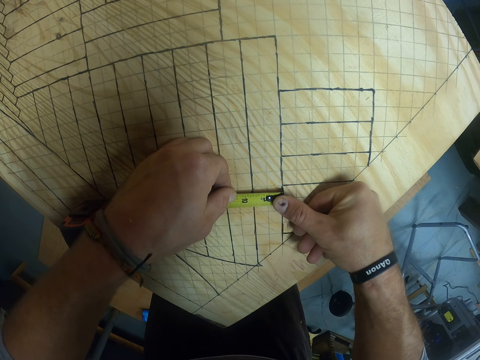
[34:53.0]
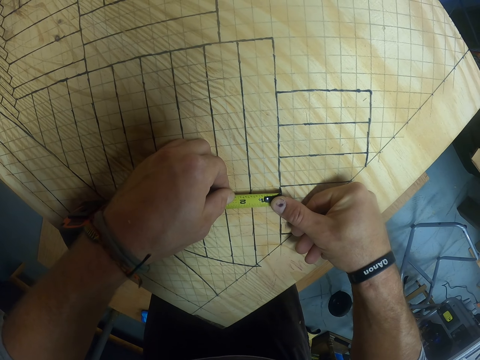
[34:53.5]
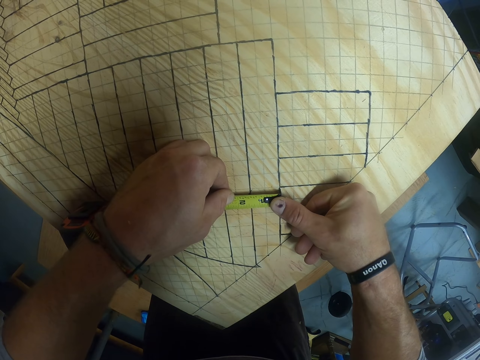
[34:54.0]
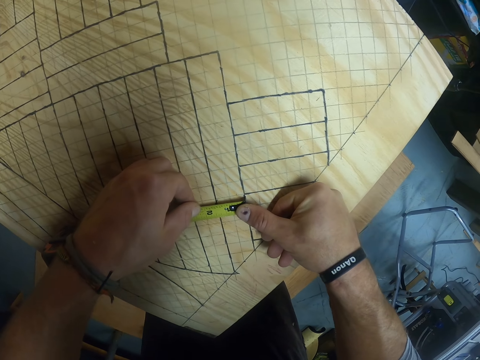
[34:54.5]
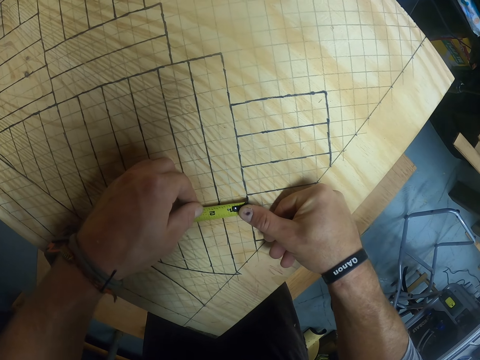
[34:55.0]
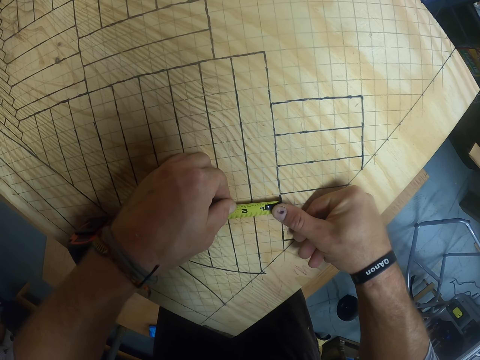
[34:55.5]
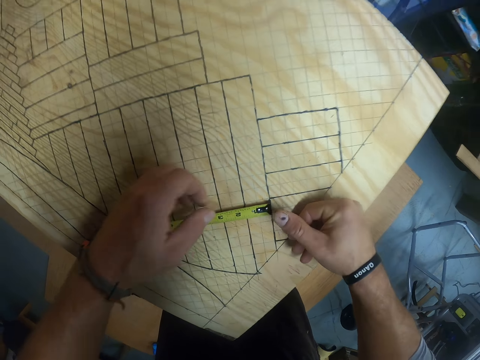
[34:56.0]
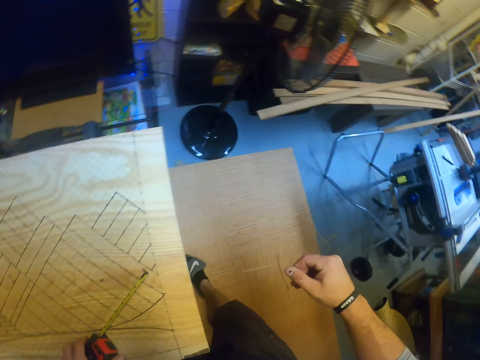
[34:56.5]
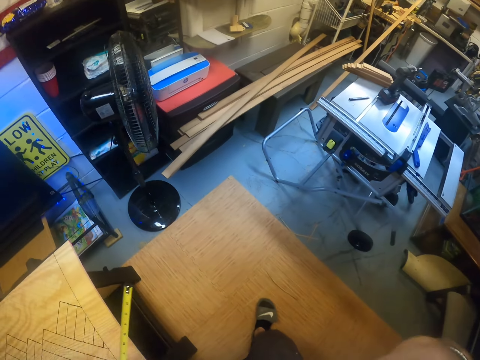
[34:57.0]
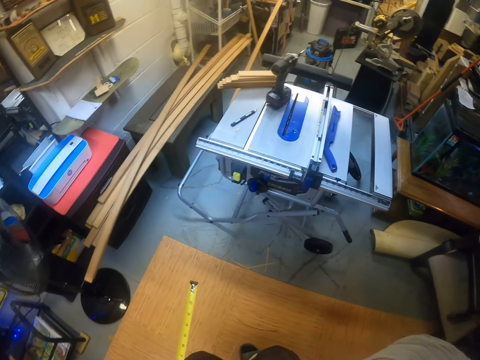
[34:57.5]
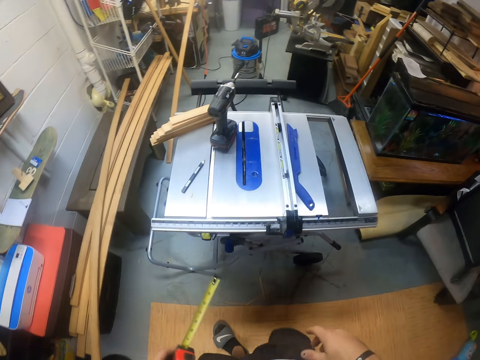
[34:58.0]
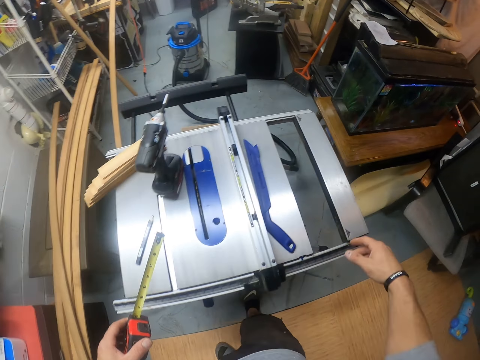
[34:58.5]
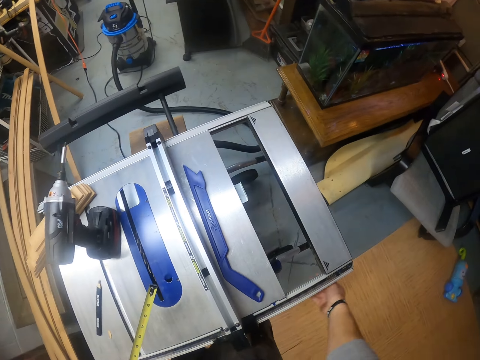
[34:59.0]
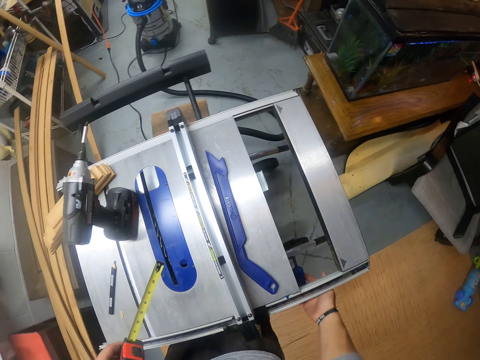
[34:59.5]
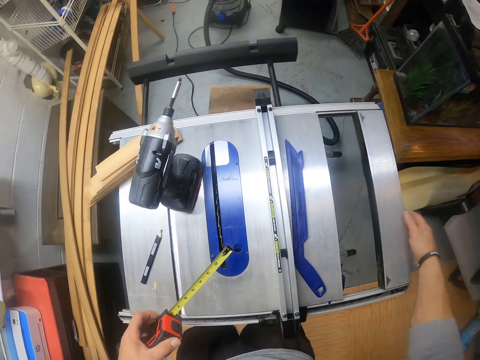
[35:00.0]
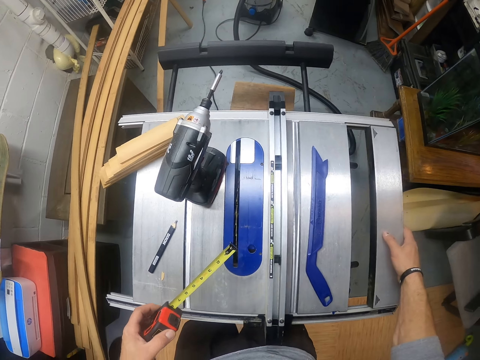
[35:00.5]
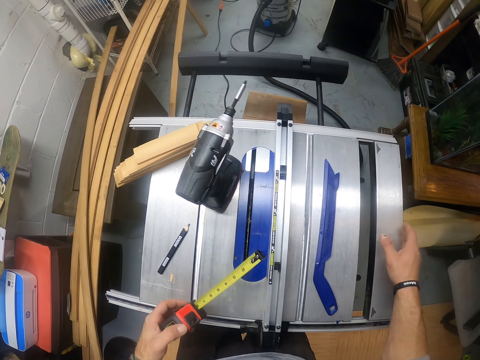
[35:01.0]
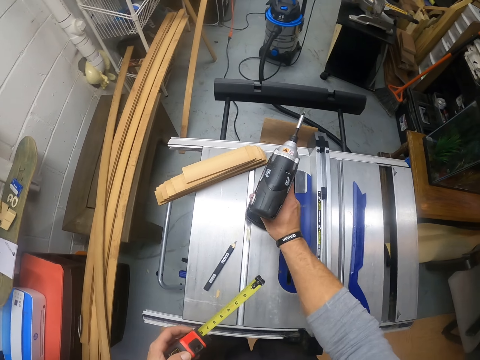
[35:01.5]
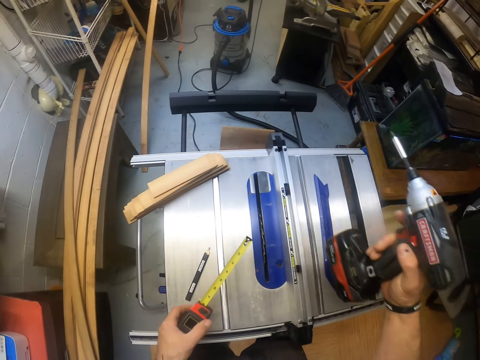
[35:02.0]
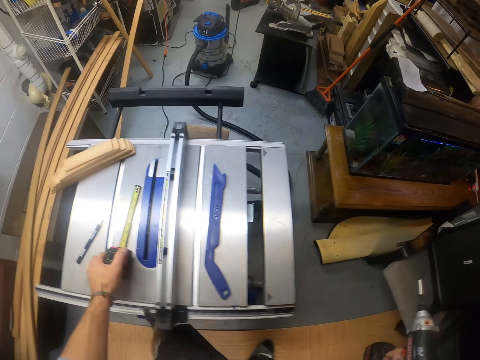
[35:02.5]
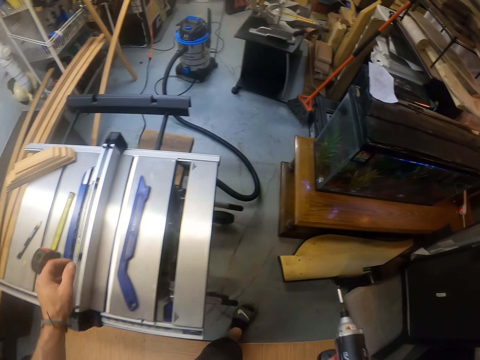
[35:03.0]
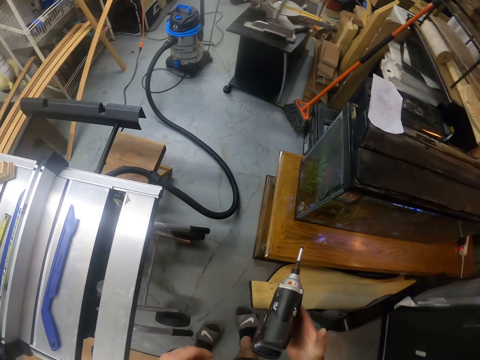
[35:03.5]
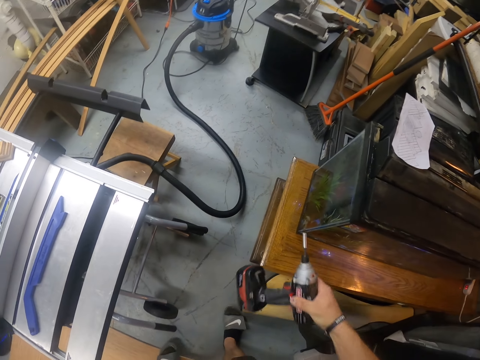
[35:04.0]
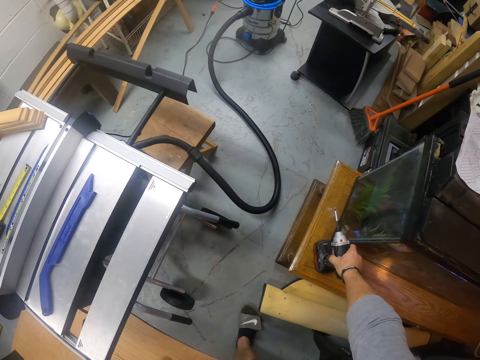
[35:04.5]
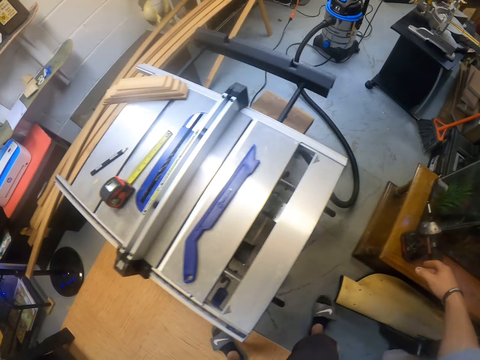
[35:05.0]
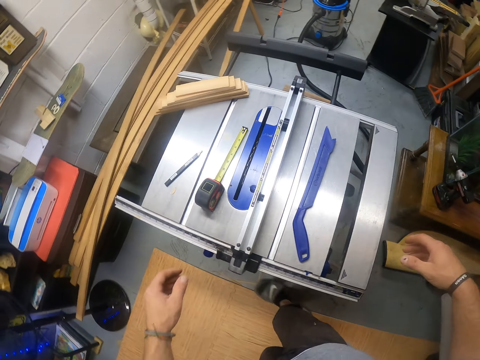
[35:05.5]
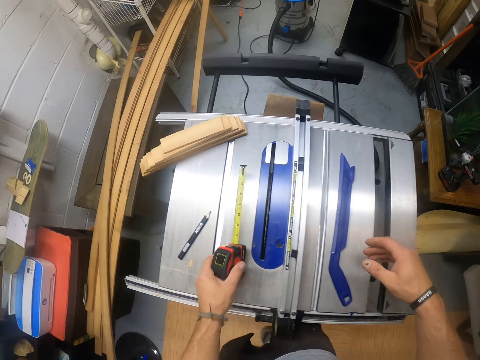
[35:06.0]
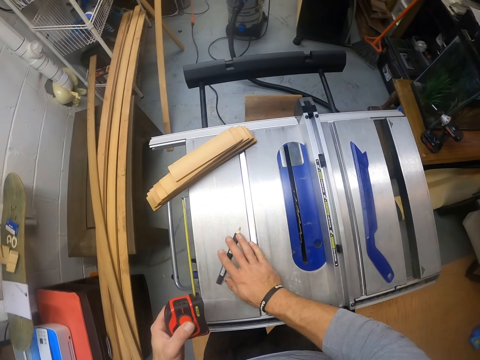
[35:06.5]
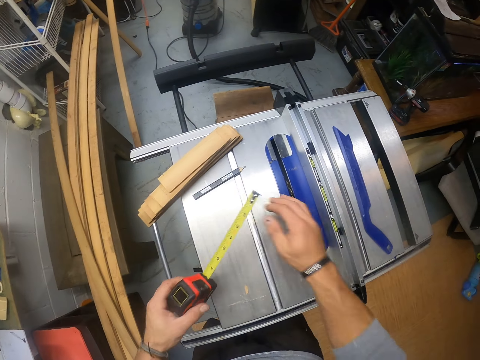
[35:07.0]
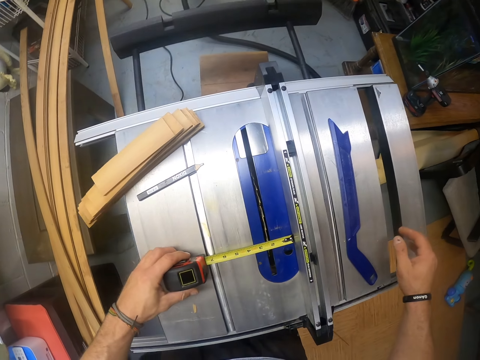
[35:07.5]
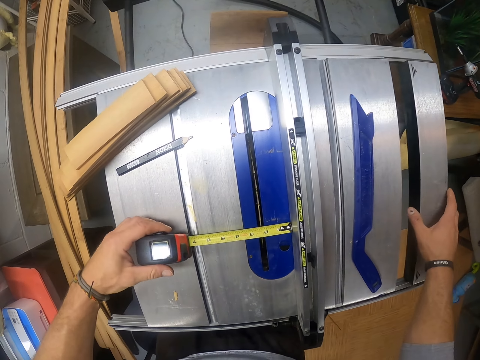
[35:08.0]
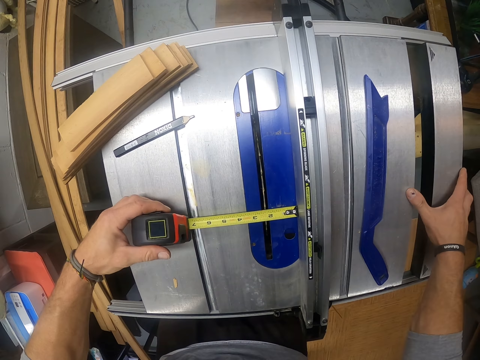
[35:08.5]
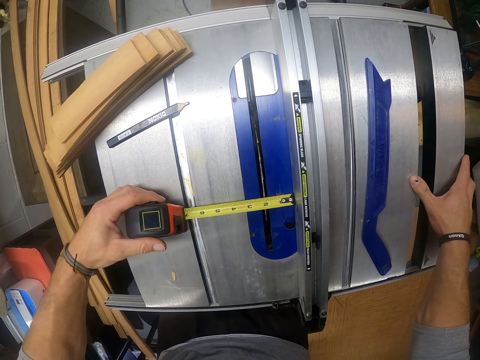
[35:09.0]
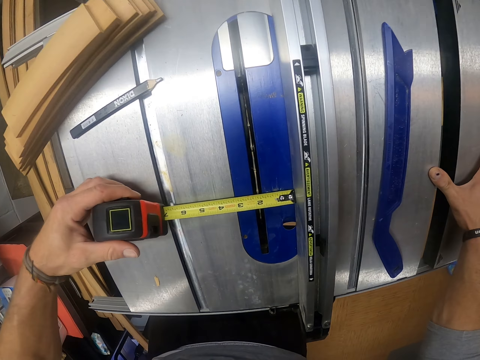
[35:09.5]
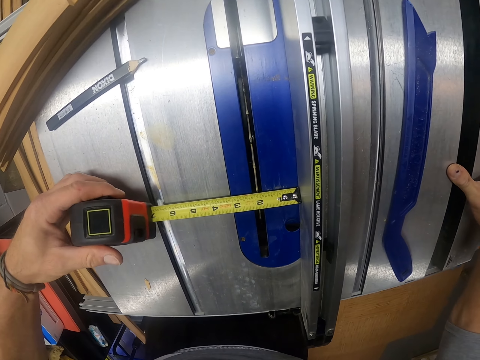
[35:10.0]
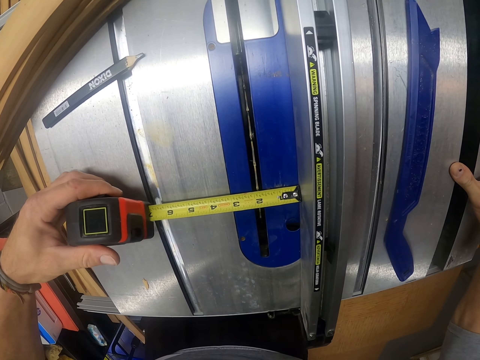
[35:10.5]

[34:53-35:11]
The camera wearer picks up the measuring tape from the wooden table with his left hand. He walks. He turns on the table saw with his right hand. He adjusts the machine. He moves the table saw with his right hand. He picks up the drill from the table saw with his right hand. He drops the measuring tape on the table saw with his left hand. He walks. He drops the drill on a table with his right hand. He picks up the measuring tape from the table saw with his left hand. He moves the pencil from the table saw with his right hand. He measures the table saw with the measuring tape in his left hand, and moves the table saw with his right hand.

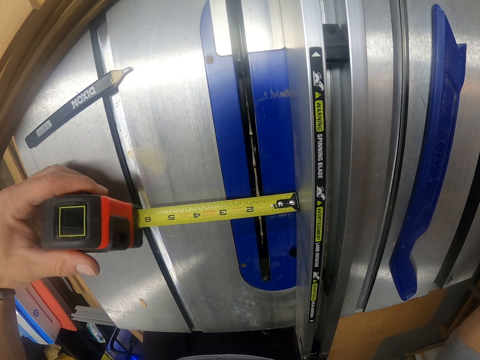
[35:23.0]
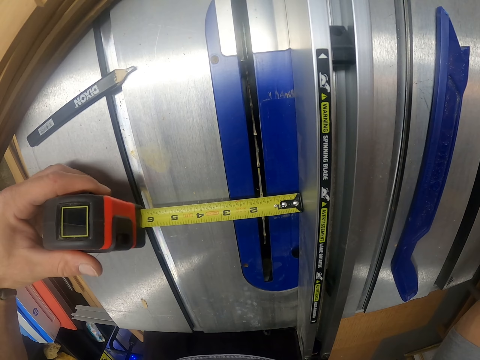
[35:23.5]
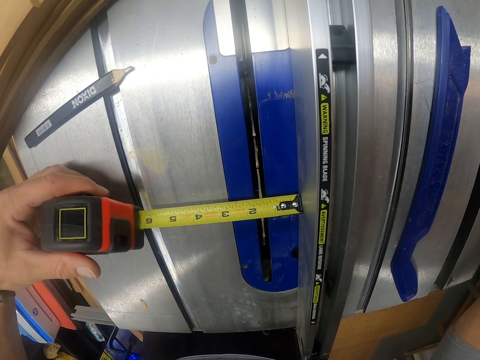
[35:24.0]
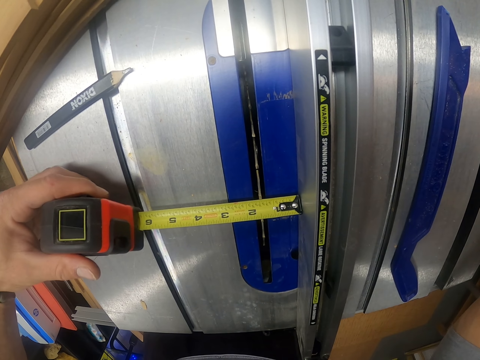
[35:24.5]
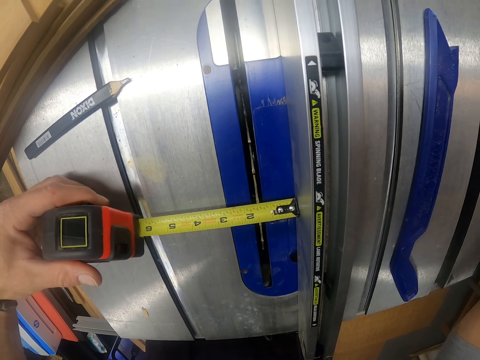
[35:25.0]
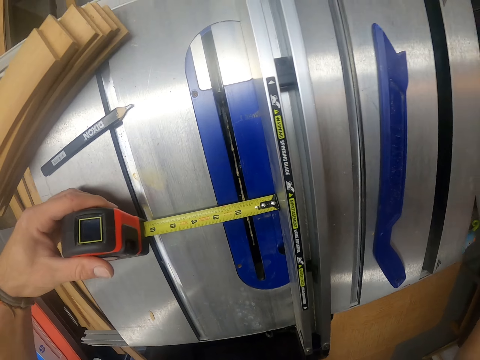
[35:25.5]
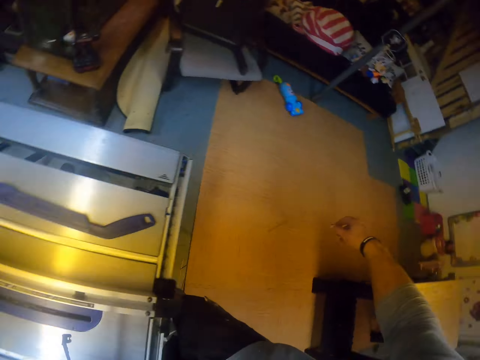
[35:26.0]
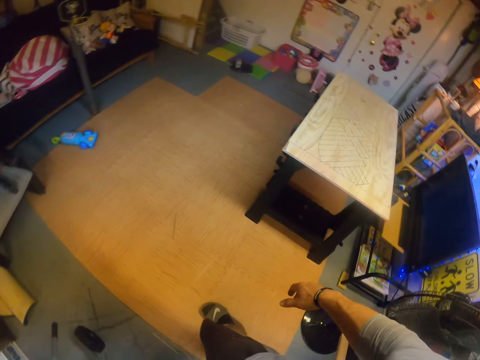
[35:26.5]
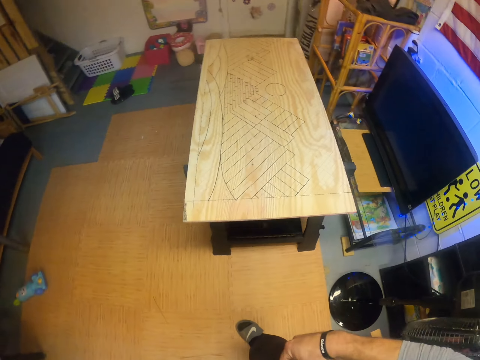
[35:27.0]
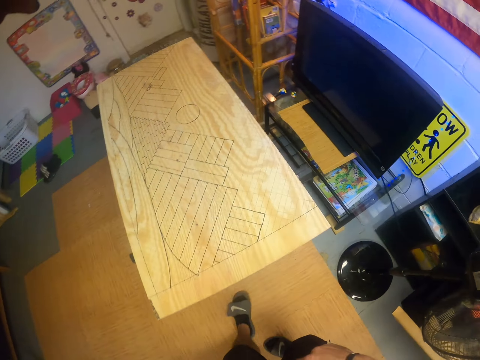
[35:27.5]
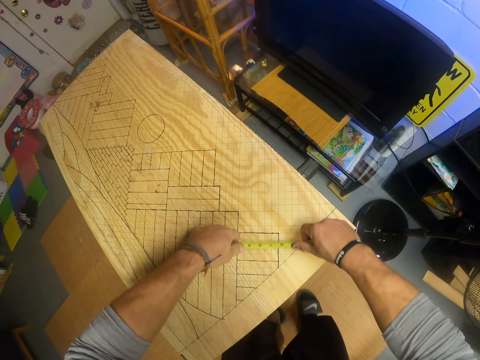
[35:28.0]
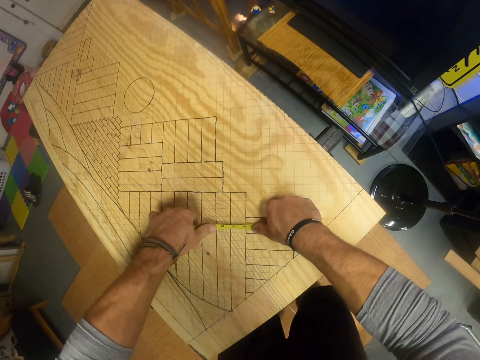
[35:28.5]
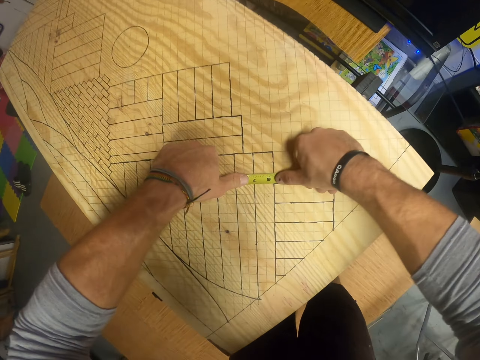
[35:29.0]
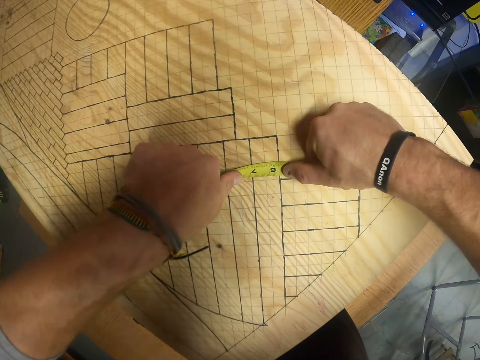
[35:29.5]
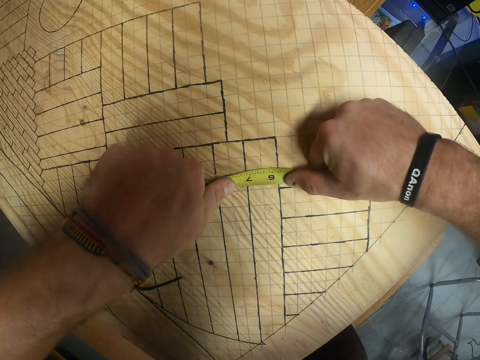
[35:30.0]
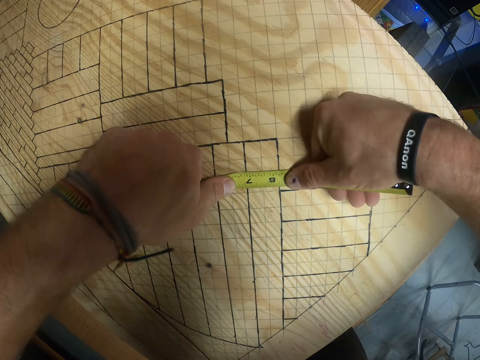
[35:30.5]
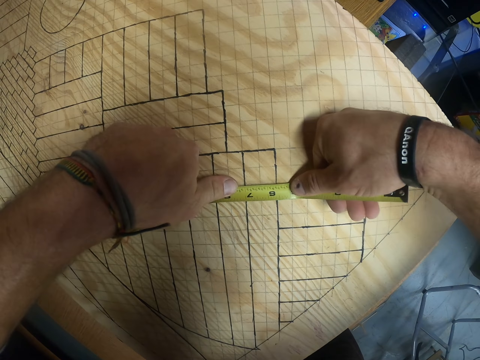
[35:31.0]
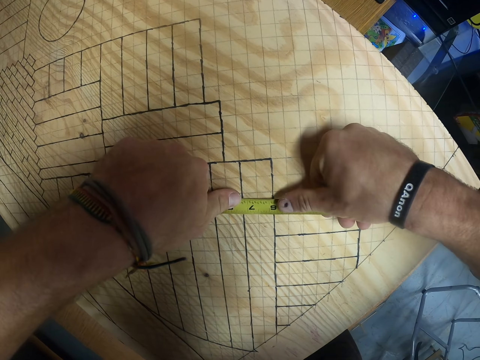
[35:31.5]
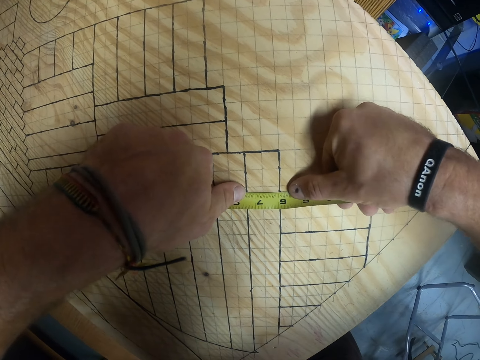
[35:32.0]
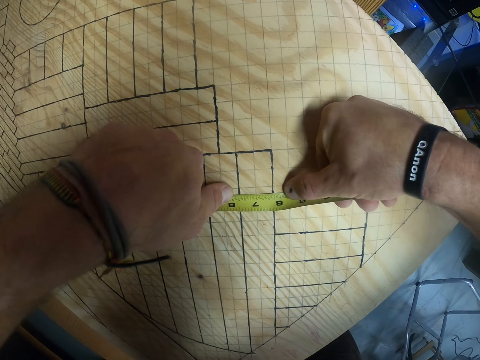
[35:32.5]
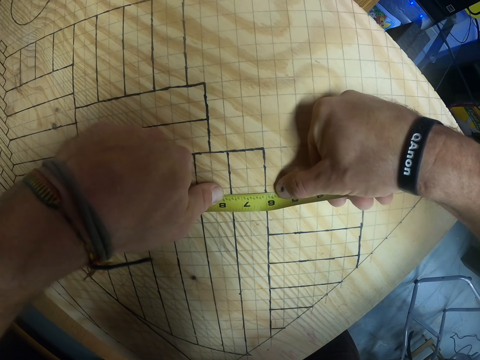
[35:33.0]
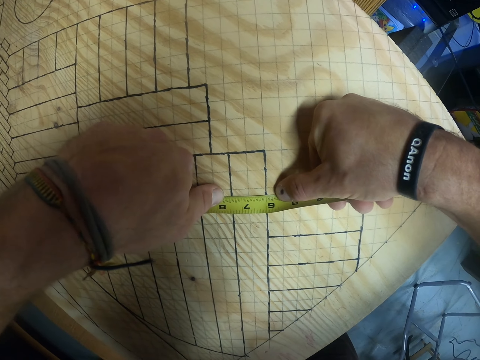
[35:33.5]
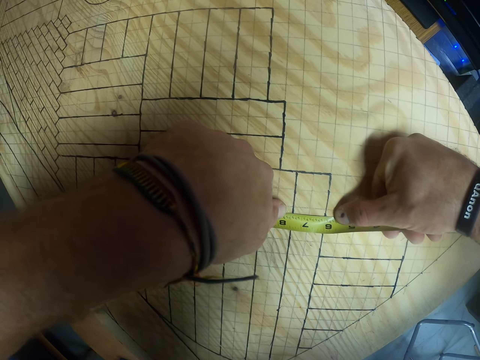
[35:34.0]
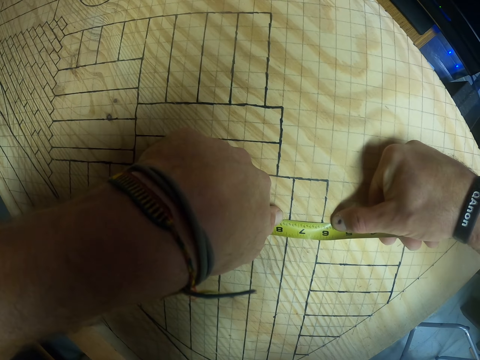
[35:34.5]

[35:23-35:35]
The camera wearer turns. They walk. They measure the wooden table with the measuring tape in both hands.
